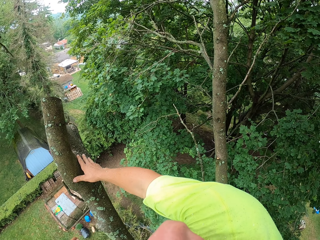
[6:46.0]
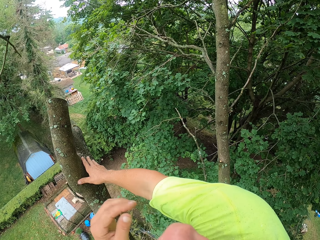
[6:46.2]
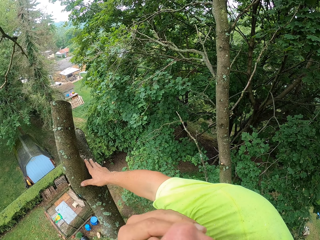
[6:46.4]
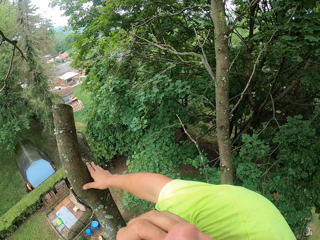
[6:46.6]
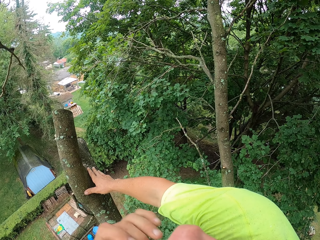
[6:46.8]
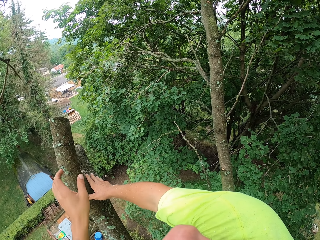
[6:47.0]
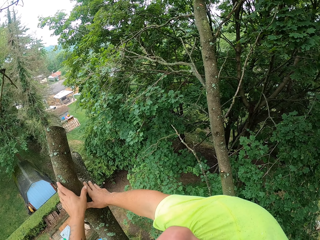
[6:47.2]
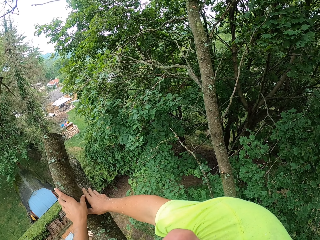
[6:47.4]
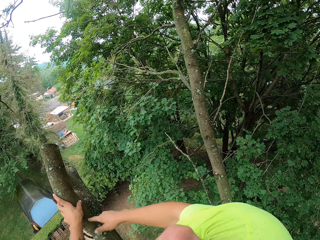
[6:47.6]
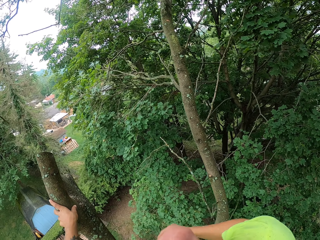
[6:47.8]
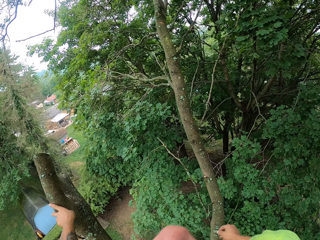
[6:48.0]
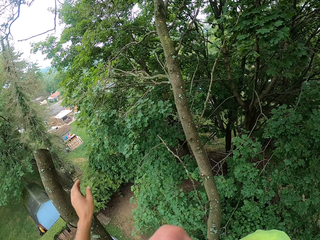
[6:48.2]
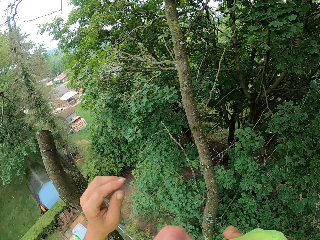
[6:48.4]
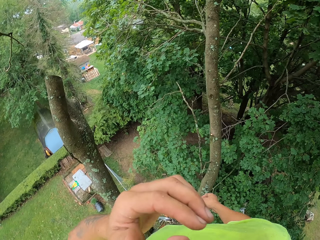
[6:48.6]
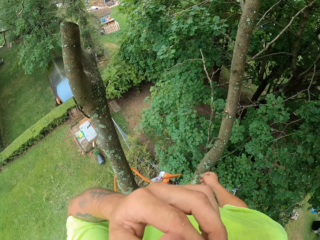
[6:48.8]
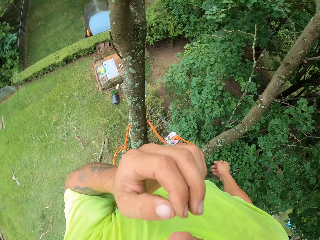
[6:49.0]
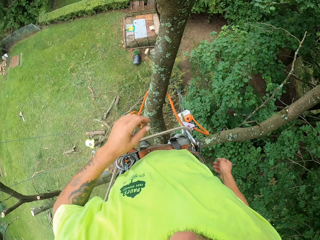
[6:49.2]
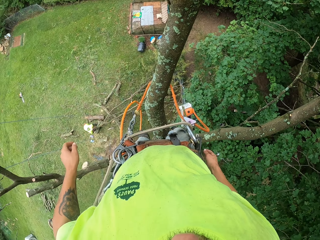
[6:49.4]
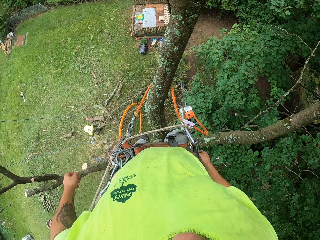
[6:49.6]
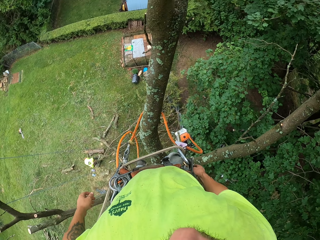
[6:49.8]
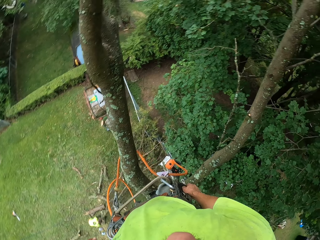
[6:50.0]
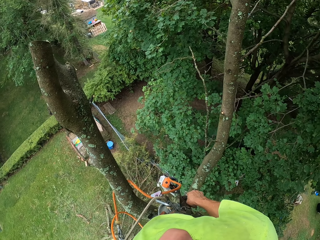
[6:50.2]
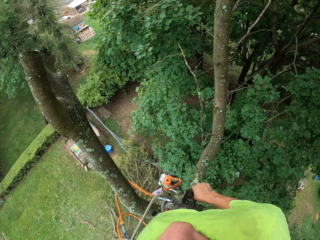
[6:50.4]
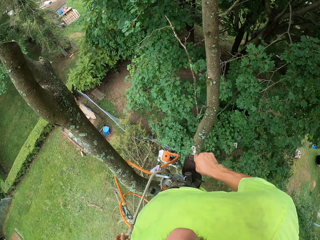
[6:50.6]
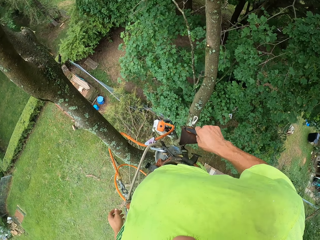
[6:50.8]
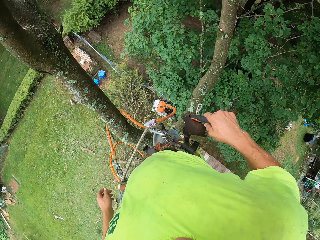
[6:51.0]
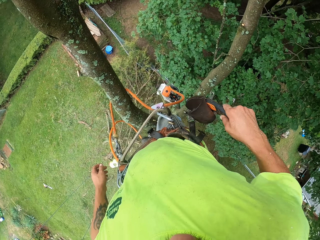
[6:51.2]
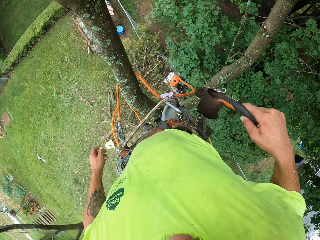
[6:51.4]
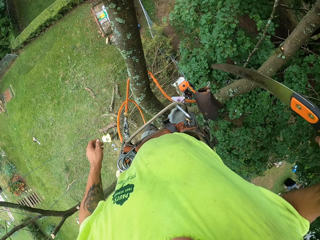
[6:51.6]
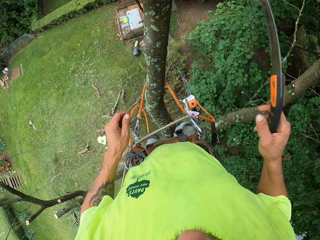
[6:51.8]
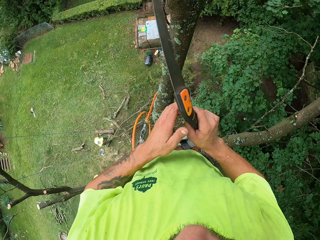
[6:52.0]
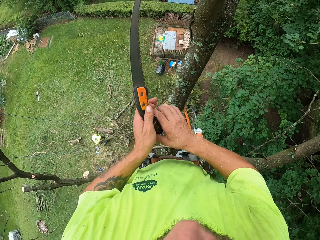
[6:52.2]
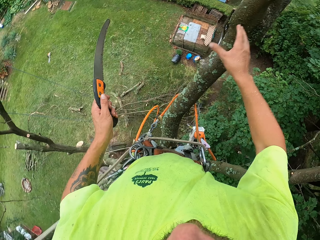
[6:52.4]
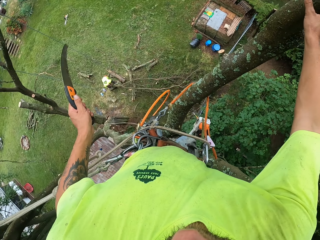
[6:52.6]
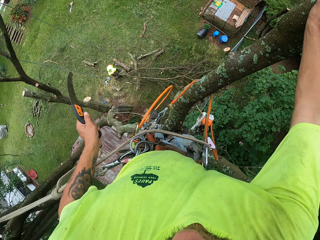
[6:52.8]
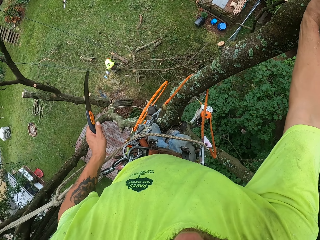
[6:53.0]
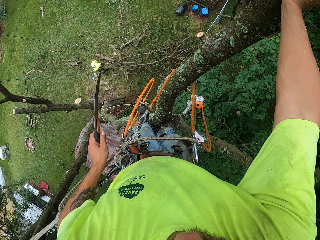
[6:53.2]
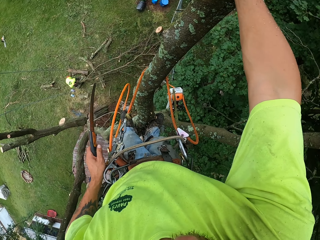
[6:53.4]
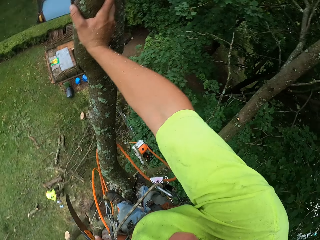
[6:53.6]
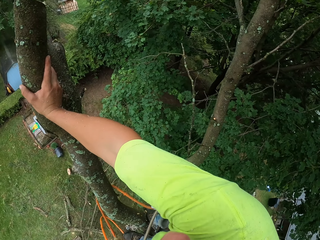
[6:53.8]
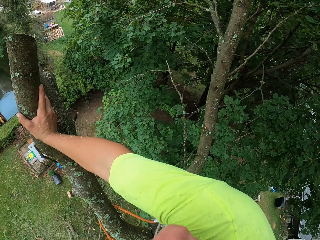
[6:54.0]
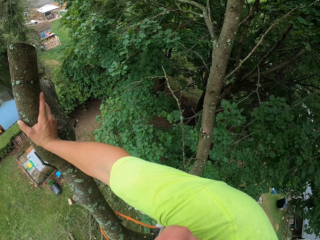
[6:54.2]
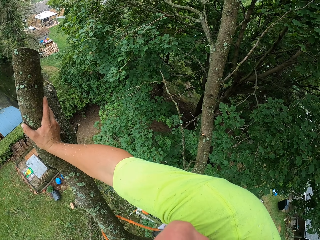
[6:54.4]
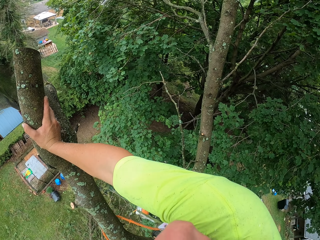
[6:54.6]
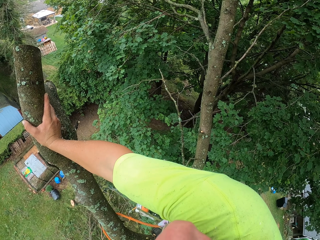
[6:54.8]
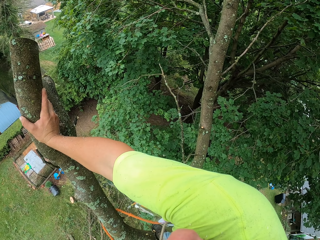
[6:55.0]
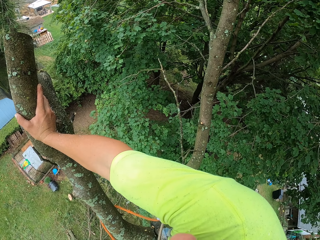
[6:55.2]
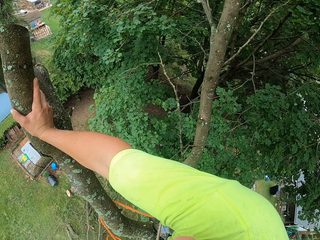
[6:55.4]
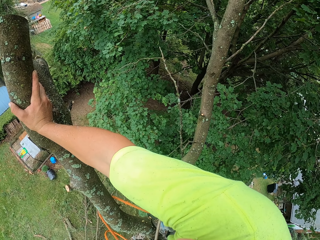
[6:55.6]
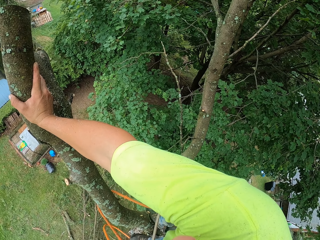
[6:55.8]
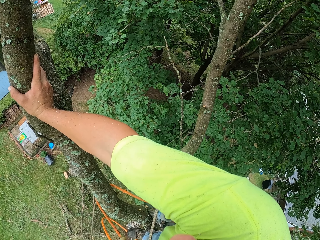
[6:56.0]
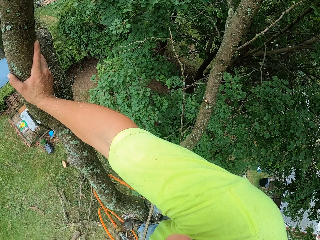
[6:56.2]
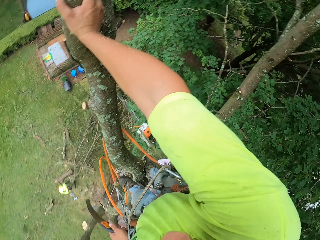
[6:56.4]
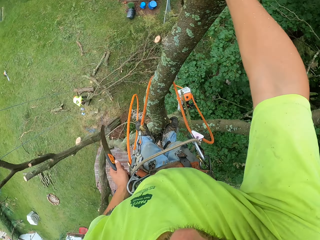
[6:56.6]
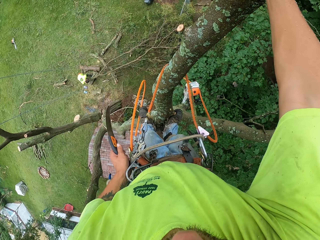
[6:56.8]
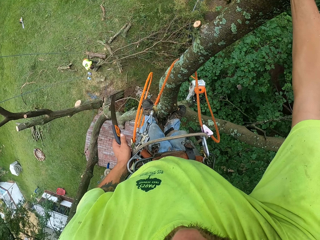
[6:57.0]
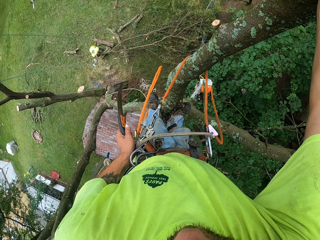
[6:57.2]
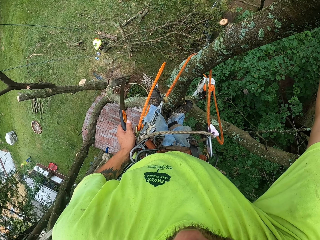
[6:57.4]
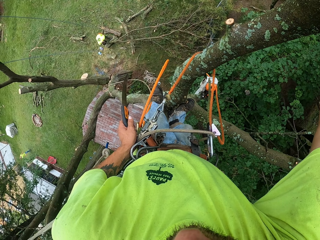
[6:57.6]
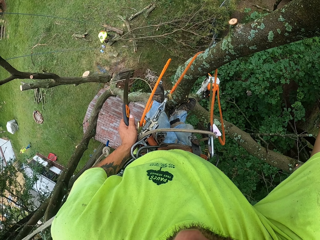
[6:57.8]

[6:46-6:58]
The camera wearer touches his nose with his left hand. He places his left hand on the tree. He touches his nose with his left hand. He looks around. He picks up a pruning saw from a purse on the rope with his right hand. He passes the pruning saw in his right hand to his left hand. He places his right hand on the tree. He looks around.

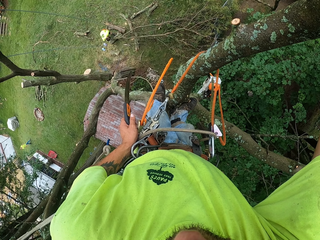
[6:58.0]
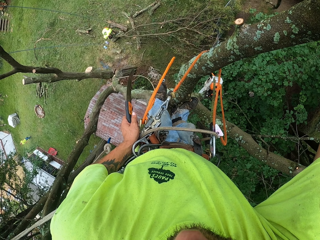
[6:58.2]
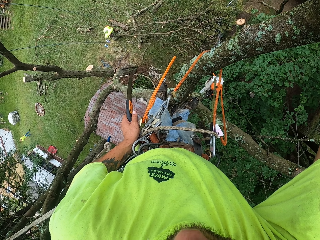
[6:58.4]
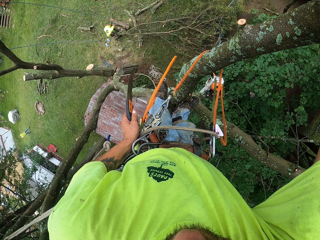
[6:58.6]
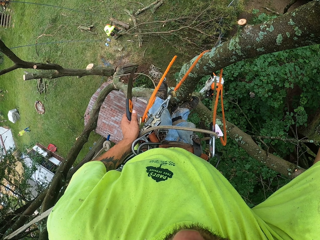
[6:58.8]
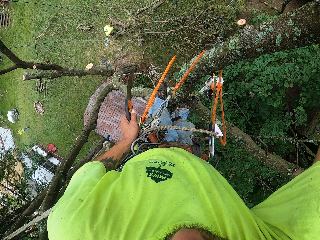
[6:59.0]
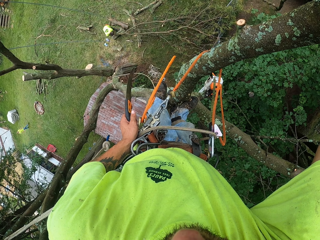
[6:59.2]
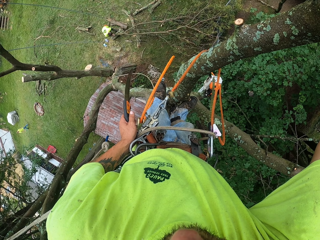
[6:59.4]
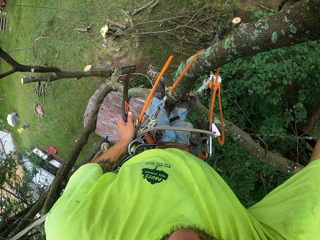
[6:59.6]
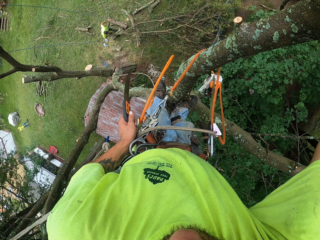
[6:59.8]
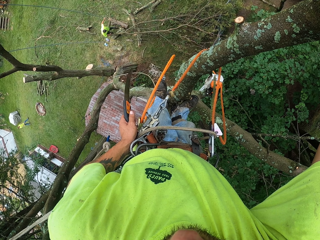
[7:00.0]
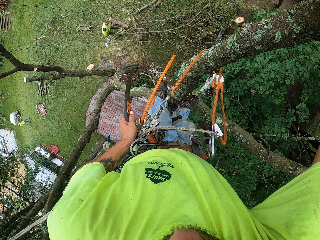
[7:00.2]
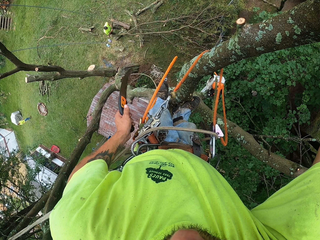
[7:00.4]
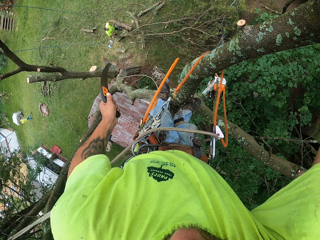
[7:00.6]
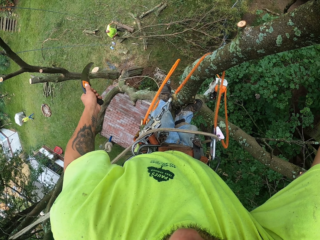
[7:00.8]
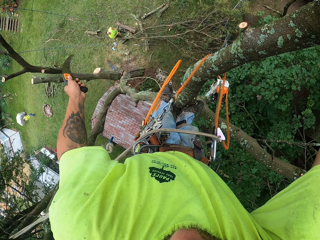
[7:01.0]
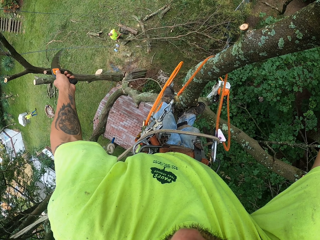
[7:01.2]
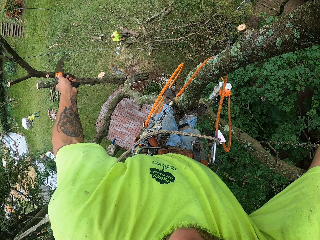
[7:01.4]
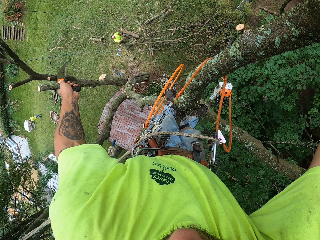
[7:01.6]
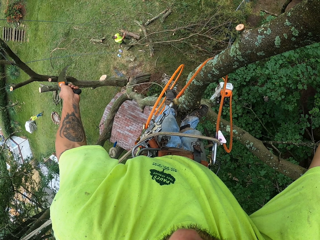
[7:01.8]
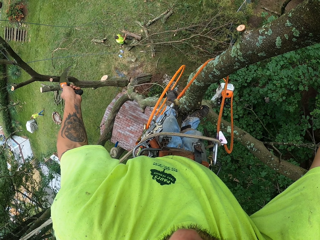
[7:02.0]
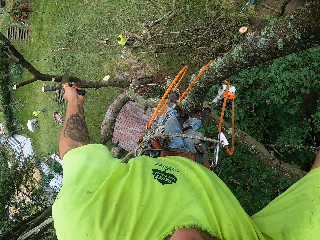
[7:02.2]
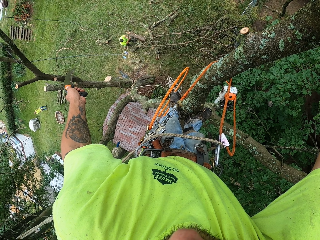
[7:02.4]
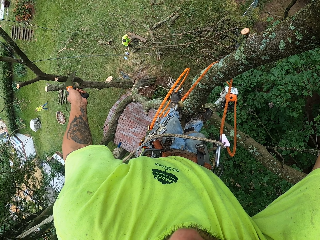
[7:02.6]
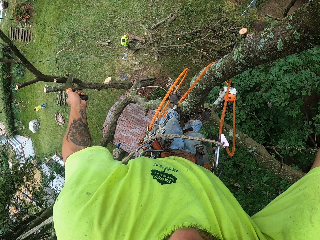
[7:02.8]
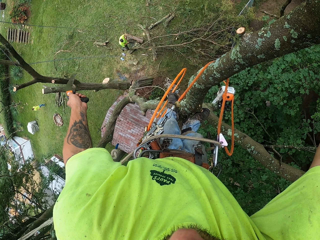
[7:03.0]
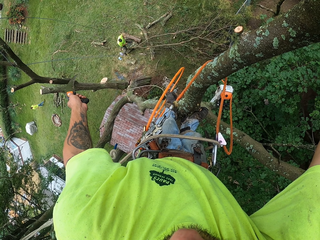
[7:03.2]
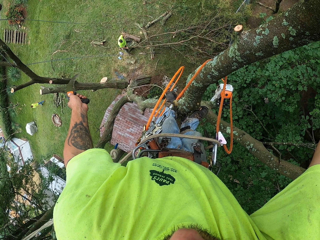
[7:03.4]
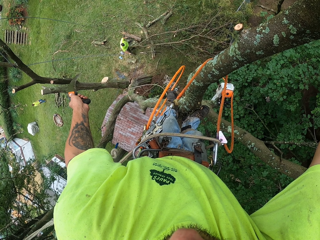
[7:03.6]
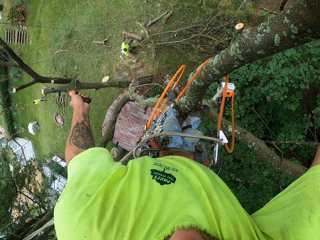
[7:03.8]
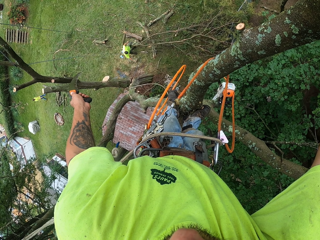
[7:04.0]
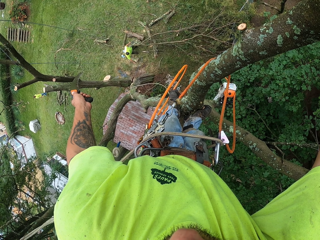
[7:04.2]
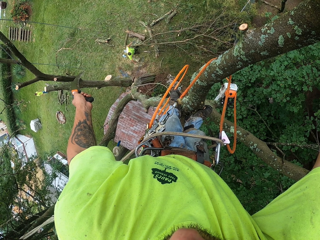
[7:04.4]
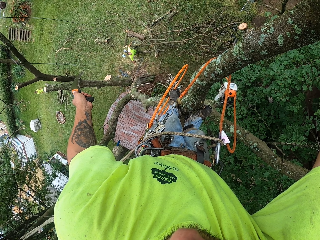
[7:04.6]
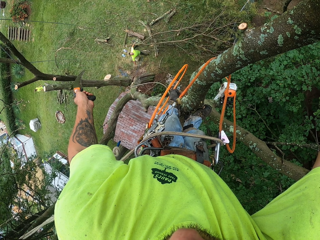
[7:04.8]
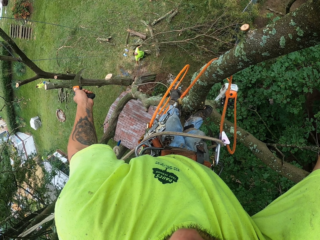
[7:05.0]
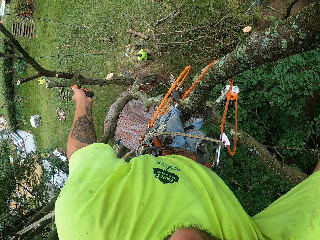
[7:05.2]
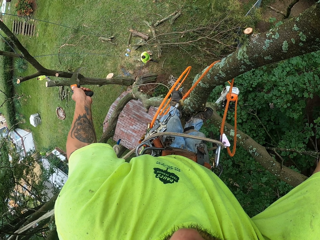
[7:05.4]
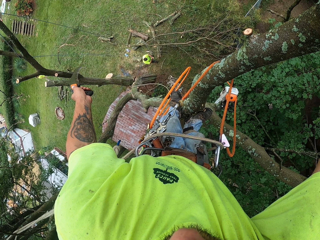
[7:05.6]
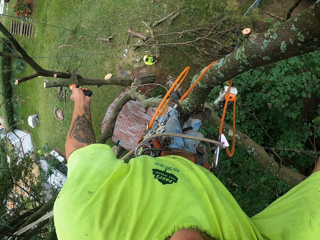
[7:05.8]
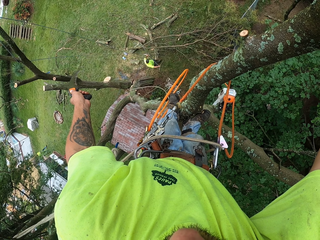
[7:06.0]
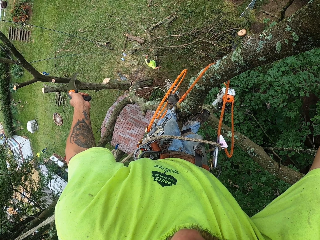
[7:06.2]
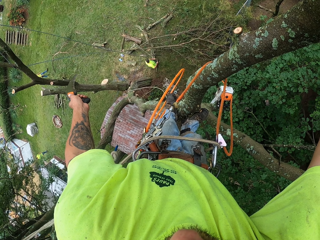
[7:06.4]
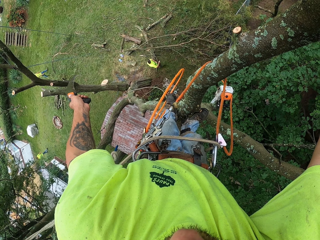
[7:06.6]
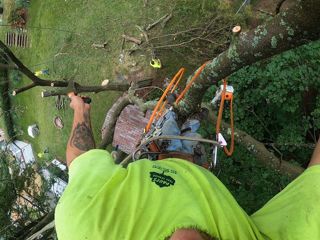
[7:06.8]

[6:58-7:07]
The camera wearer interacts with a man in the garden. The man pulls a rope from a tree with both hands.
